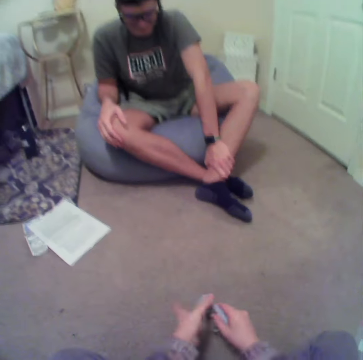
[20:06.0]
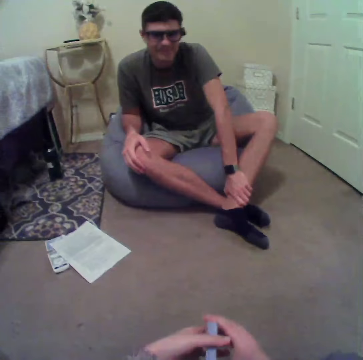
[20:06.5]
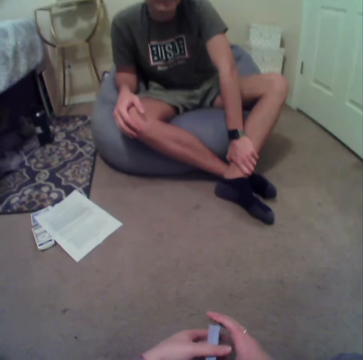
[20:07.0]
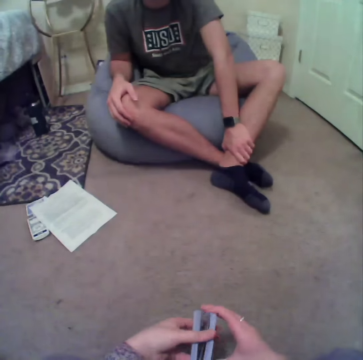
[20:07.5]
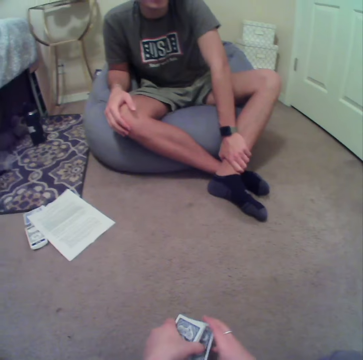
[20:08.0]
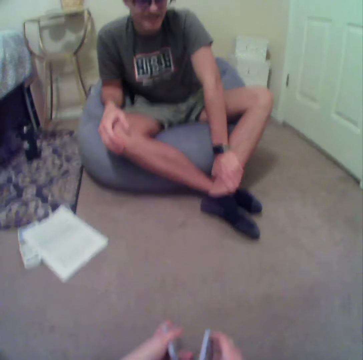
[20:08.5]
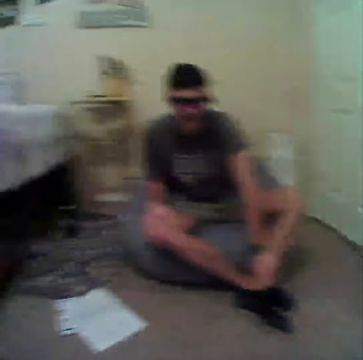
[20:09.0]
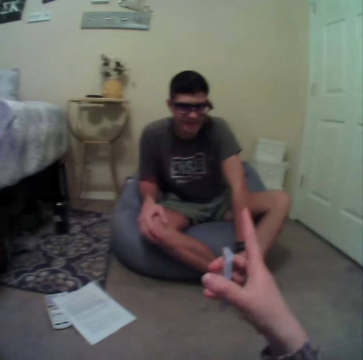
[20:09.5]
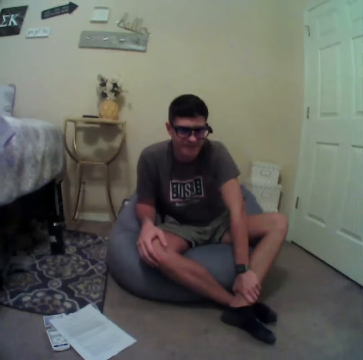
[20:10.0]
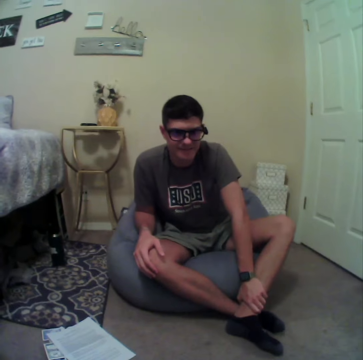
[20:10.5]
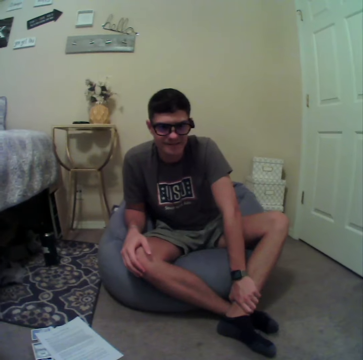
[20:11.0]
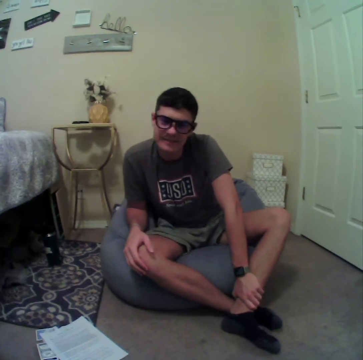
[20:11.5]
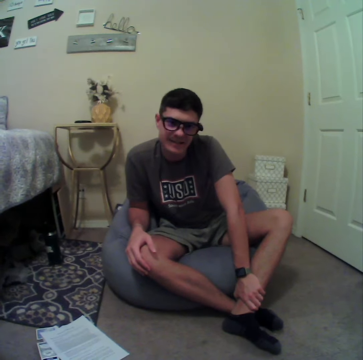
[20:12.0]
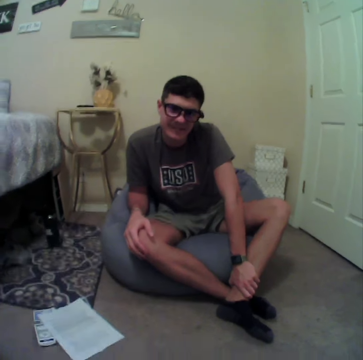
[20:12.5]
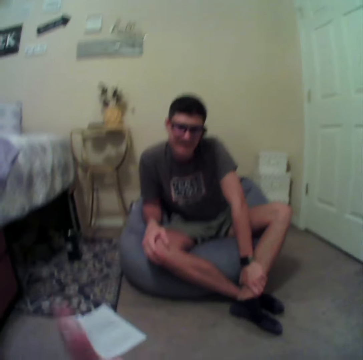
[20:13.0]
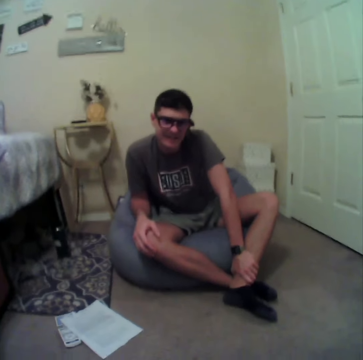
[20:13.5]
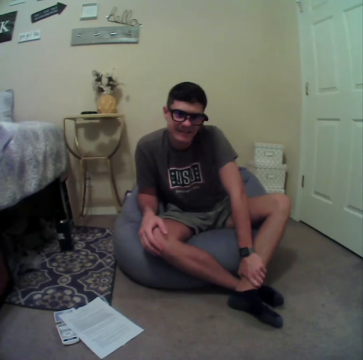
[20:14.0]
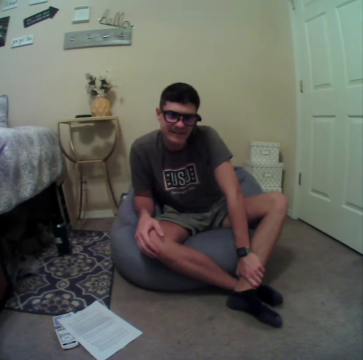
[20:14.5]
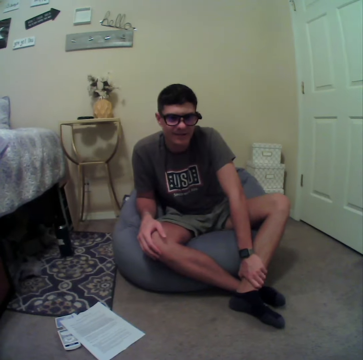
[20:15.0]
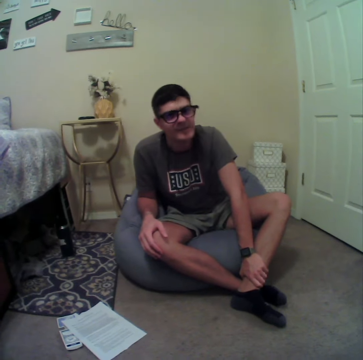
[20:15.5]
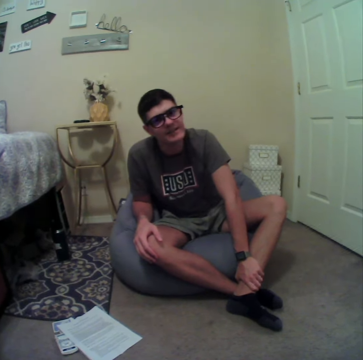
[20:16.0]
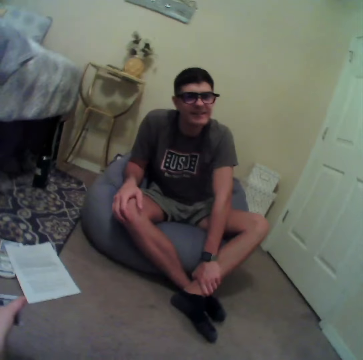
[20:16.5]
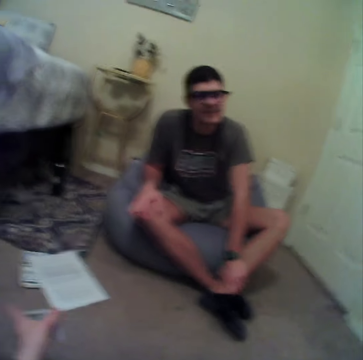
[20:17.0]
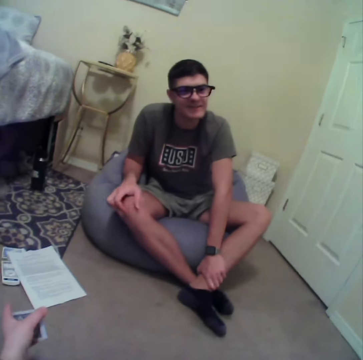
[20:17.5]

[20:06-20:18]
The camera wearer points a finger at a man. The man converses with the camera wearer. The camera wearer sways hands. The man converses with the camera wearer.

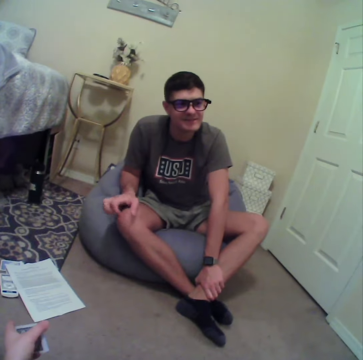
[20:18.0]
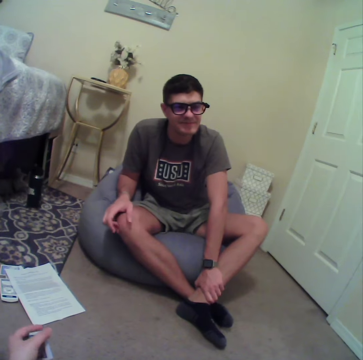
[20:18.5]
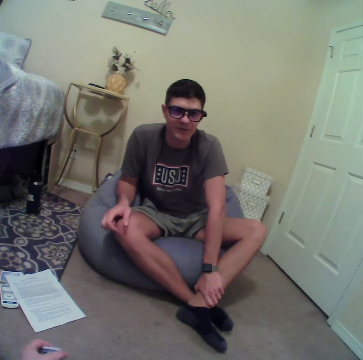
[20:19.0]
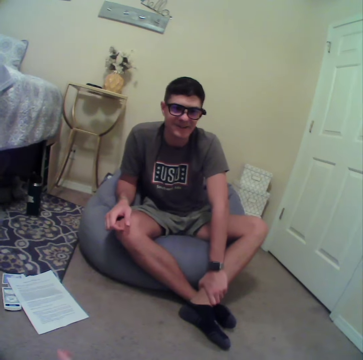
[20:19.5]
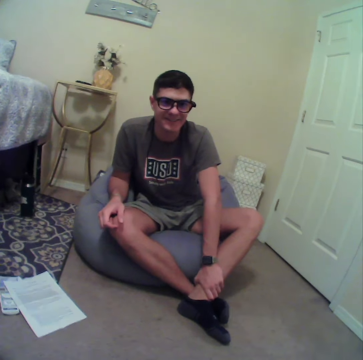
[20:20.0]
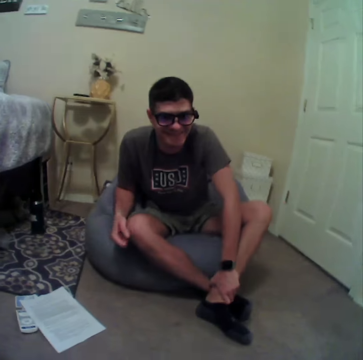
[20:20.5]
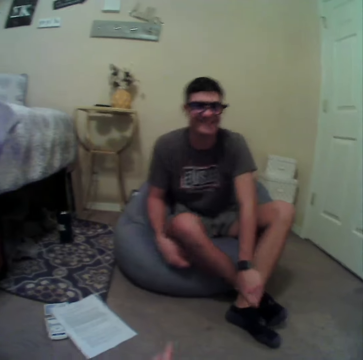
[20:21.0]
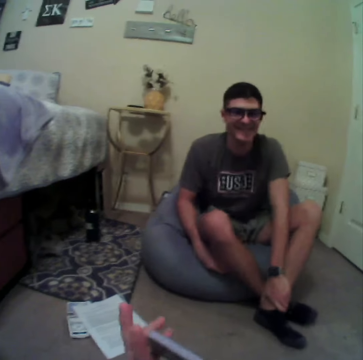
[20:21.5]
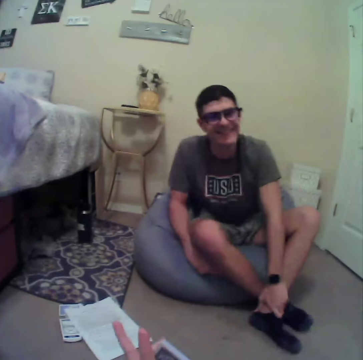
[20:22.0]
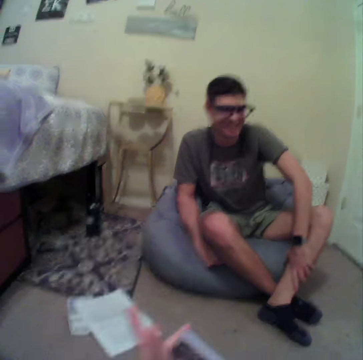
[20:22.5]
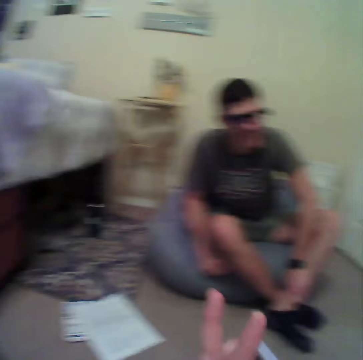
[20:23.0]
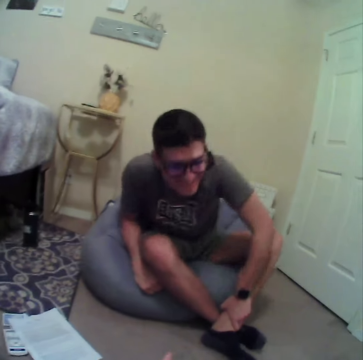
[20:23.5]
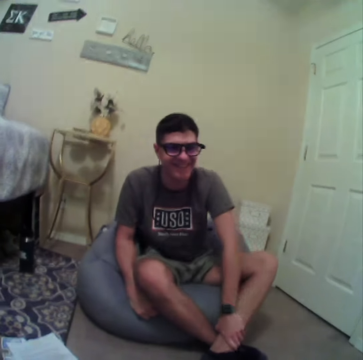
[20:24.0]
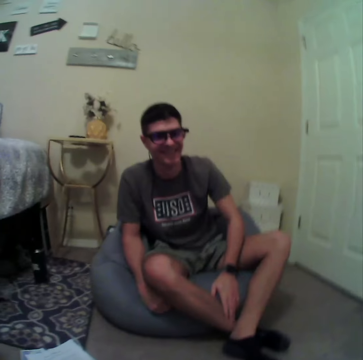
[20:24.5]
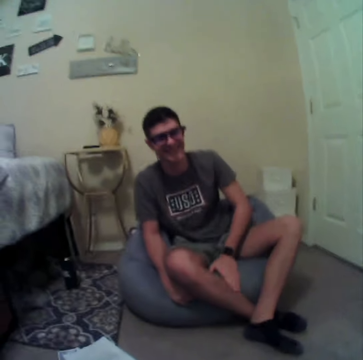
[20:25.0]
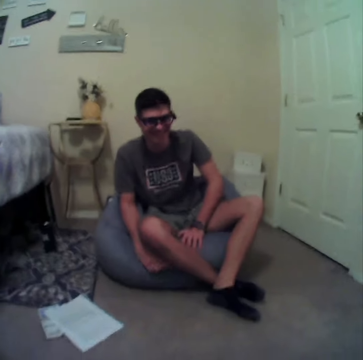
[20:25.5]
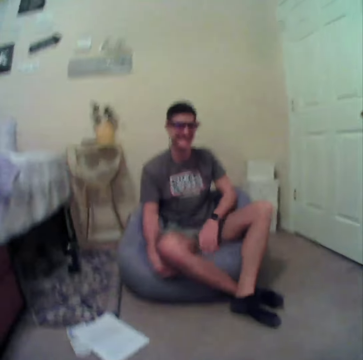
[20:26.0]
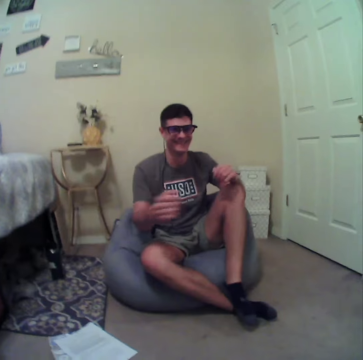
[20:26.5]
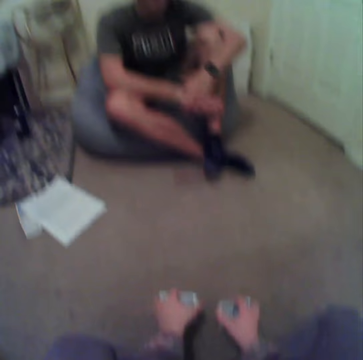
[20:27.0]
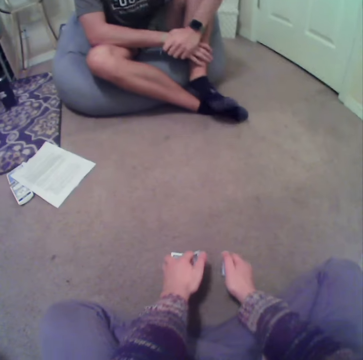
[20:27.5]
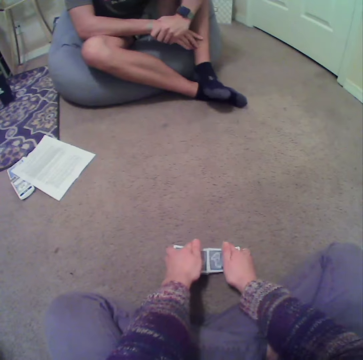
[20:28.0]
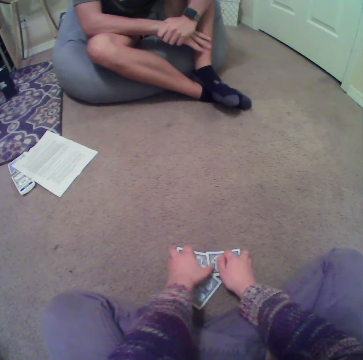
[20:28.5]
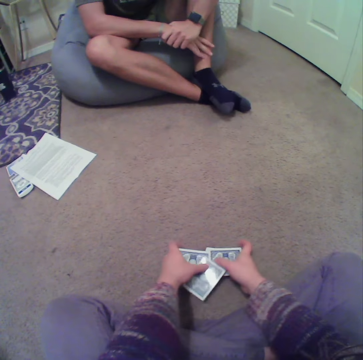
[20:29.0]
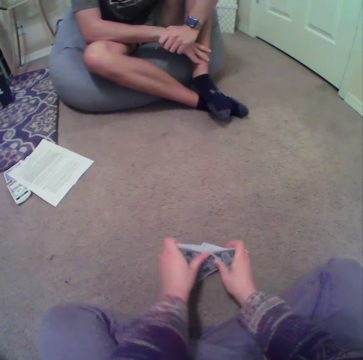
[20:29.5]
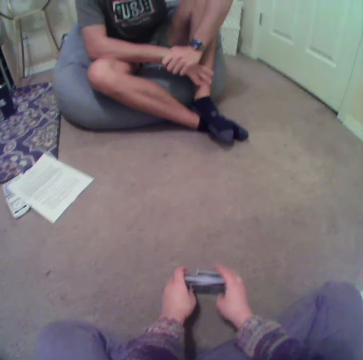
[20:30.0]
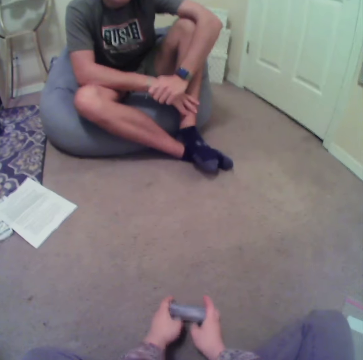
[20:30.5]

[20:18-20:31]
A man talks to the camera wearer. The camera wearer sways hands. The man converses with the camera wearer and straightens the legs. The camera wearer mixes the cards on the floor.

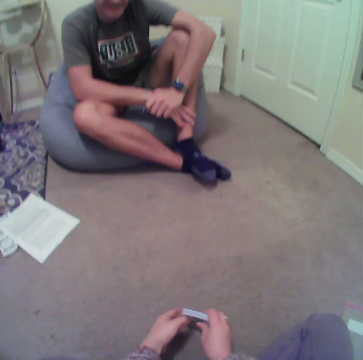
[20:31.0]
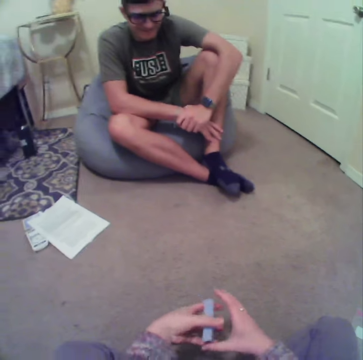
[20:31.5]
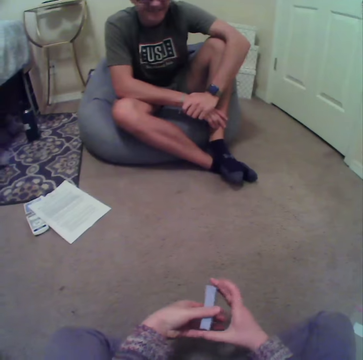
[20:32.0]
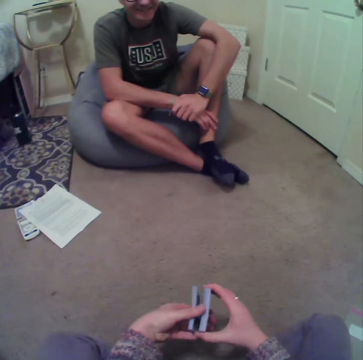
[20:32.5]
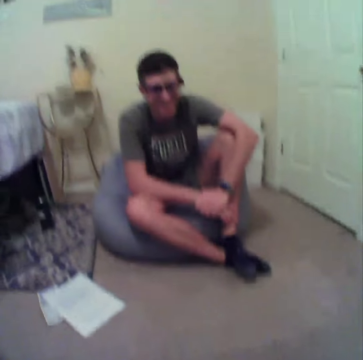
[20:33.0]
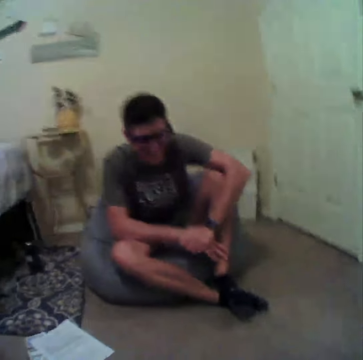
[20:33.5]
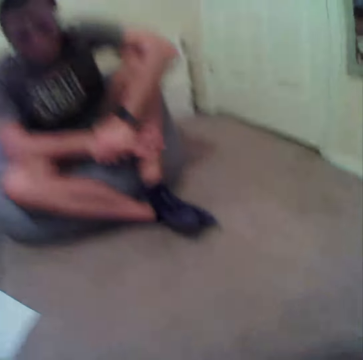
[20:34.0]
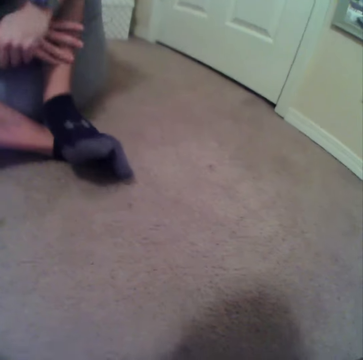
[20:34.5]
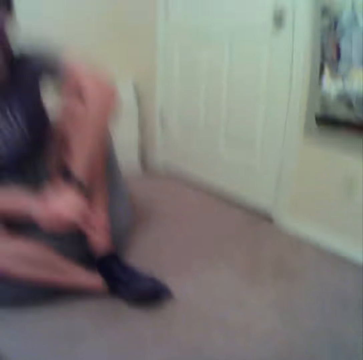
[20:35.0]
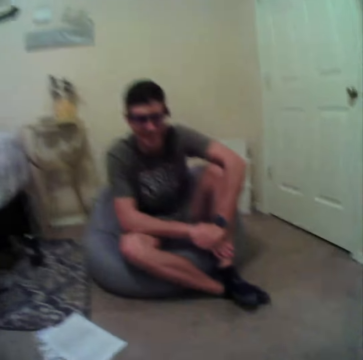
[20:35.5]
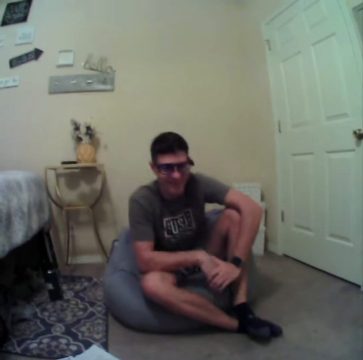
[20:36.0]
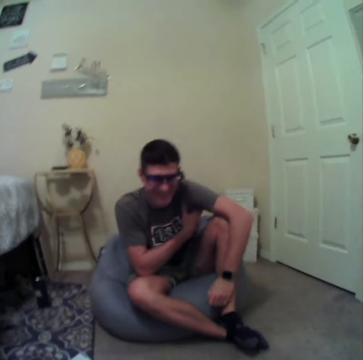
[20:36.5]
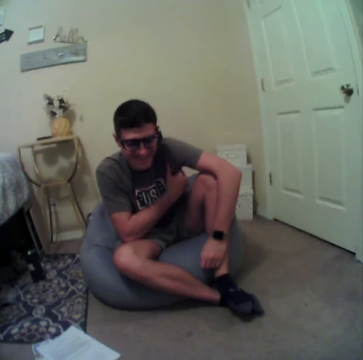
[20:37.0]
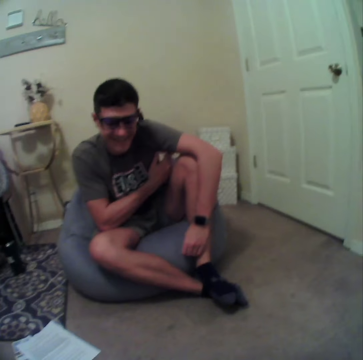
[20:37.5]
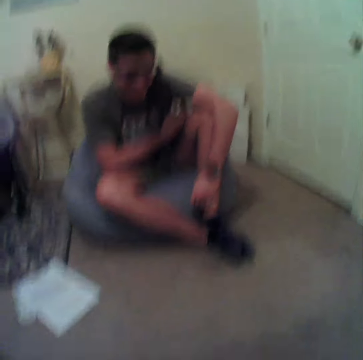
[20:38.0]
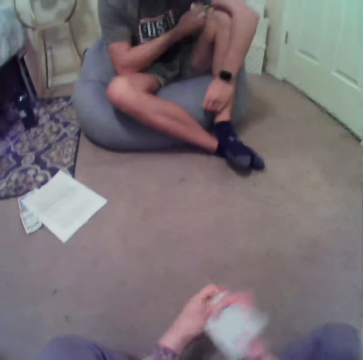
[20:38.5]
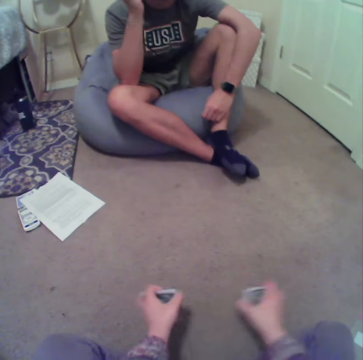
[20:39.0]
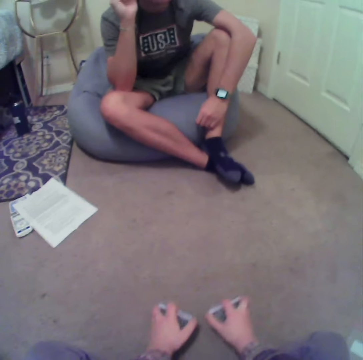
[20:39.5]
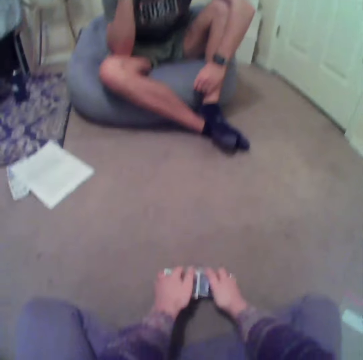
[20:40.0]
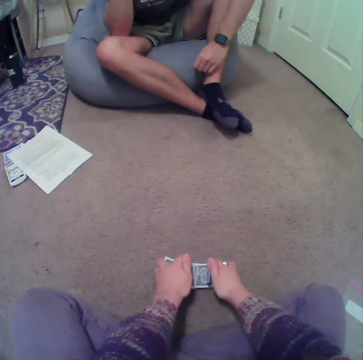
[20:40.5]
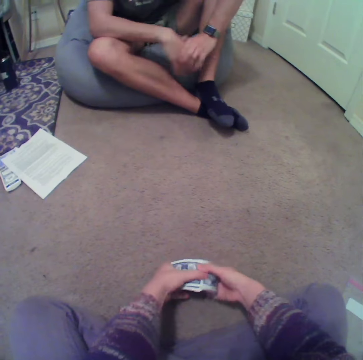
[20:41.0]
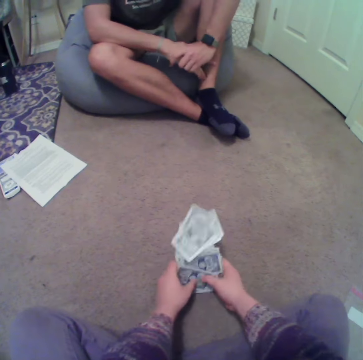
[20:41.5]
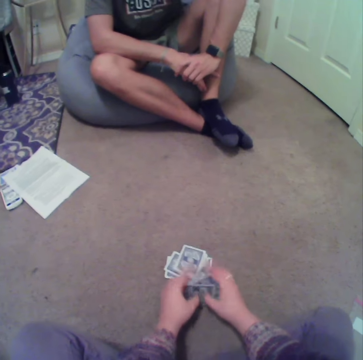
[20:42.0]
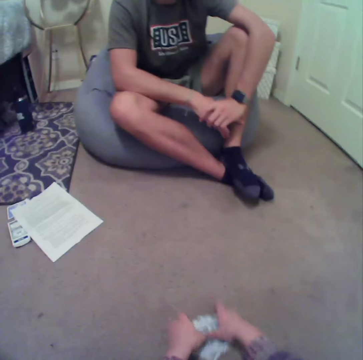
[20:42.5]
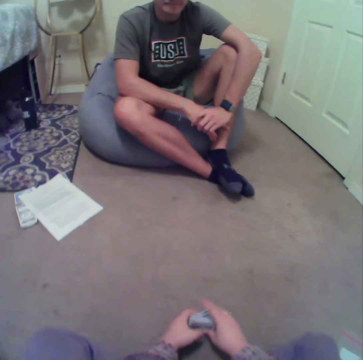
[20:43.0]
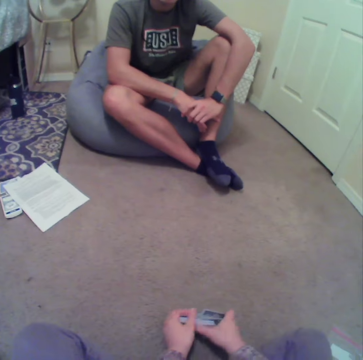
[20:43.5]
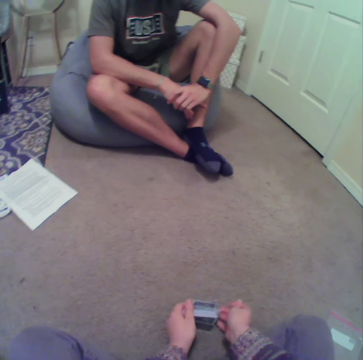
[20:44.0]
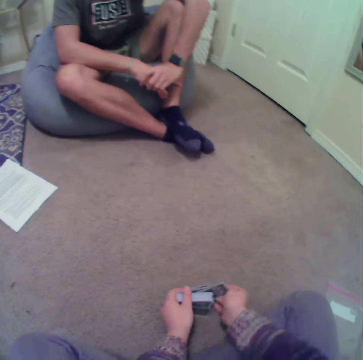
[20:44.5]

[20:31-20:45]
The camera wearer converses with a person. The person scratches the armpit. The camera wearer mixes the cards on the floor. The person scrubs the head.
